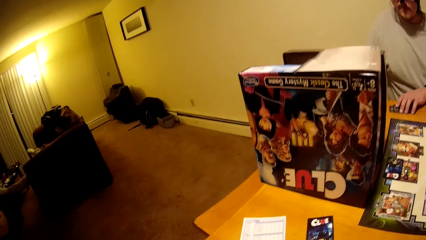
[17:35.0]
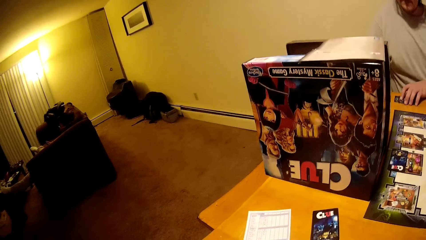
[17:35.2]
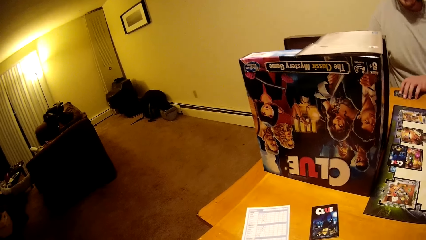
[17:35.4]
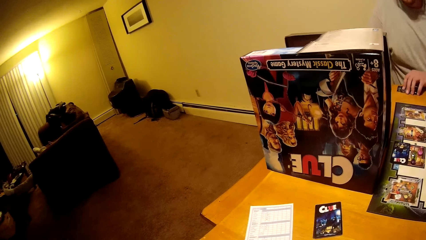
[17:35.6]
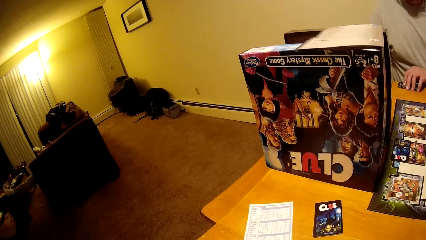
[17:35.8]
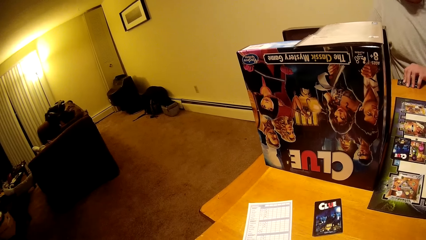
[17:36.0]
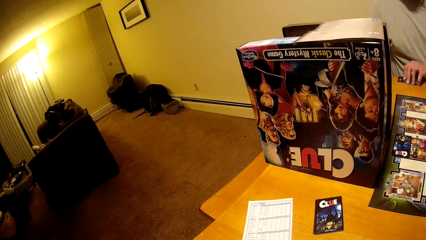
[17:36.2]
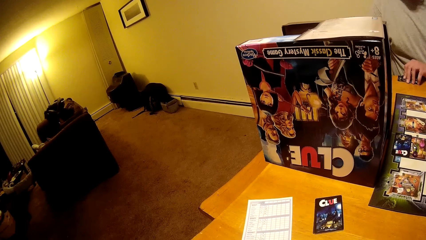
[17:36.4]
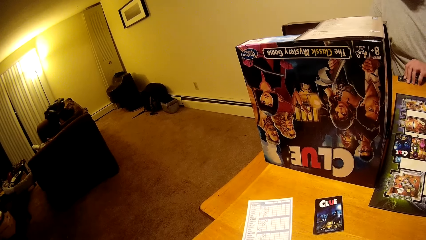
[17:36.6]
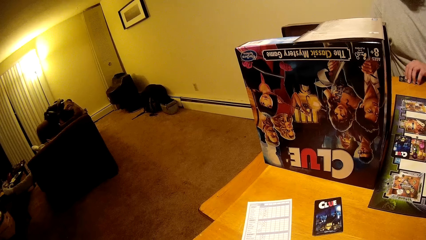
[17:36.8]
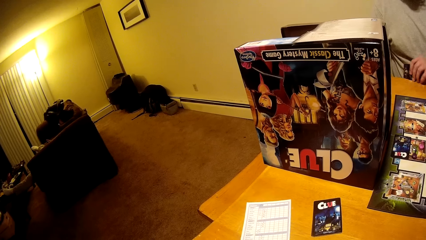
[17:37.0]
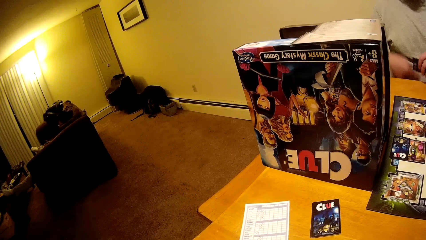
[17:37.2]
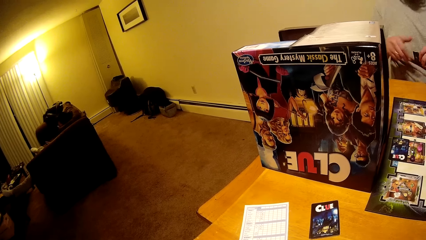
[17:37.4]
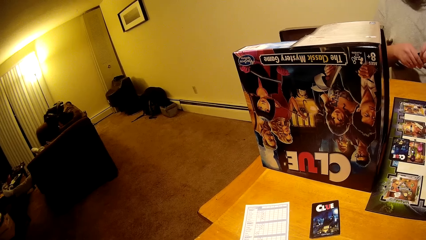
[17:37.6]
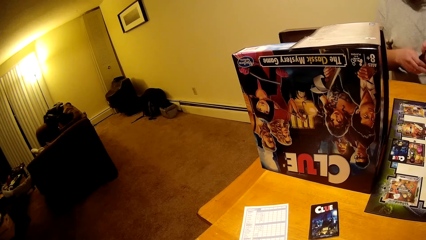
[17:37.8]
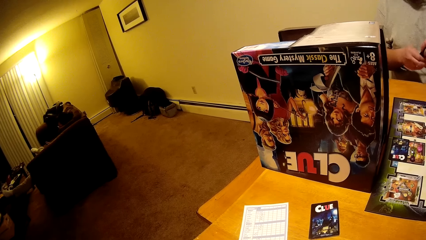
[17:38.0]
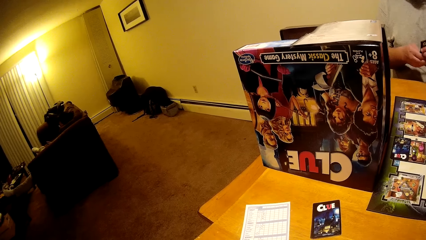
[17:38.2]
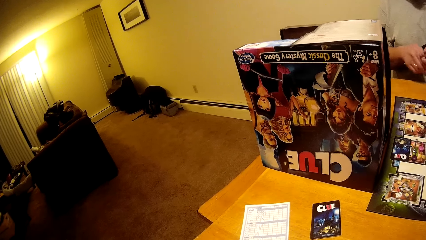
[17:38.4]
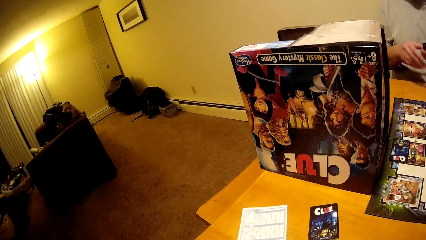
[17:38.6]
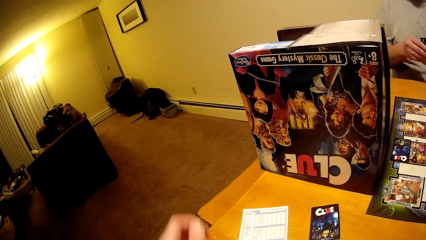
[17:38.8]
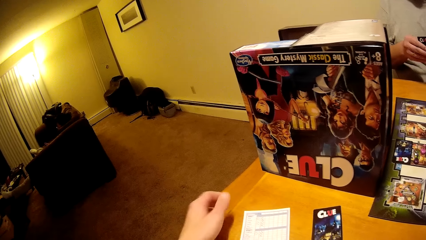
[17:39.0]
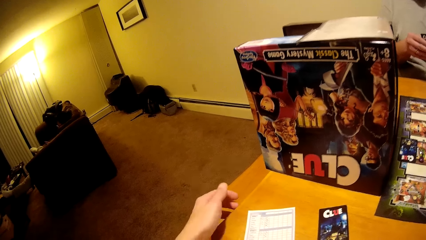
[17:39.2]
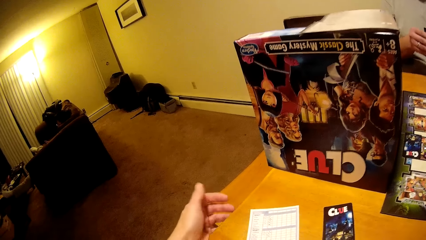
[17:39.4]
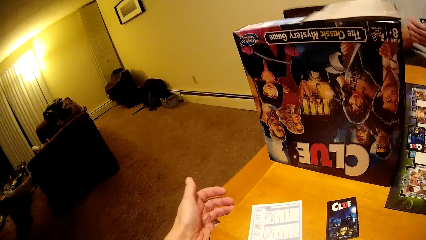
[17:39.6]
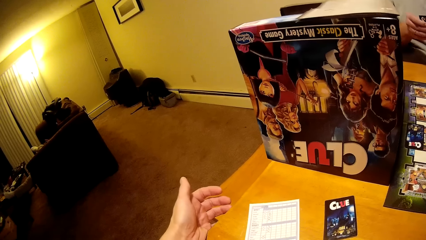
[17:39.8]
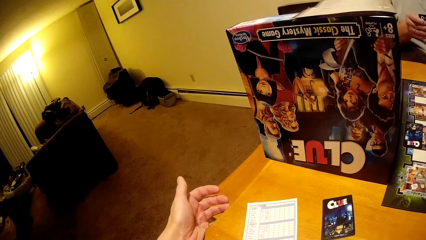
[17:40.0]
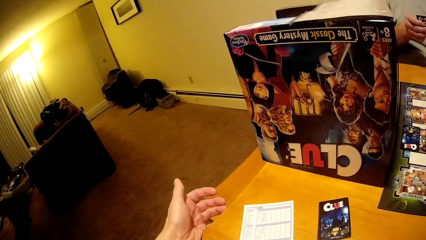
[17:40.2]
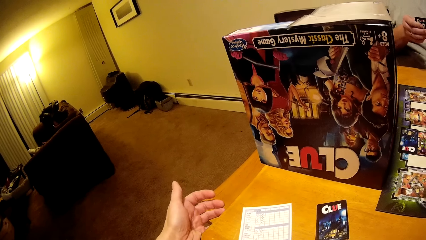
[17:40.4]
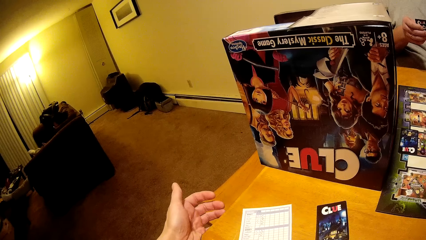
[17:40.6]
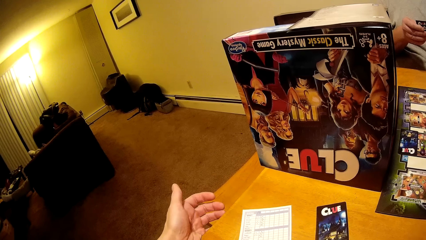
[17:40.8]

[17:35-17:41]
The camera wearer checks his paper. The man touches the cards on the table, picks the cards from the table, and holds the cards with both hands. The camera wearer holds the table with the left hand. The man shuffles the cards.

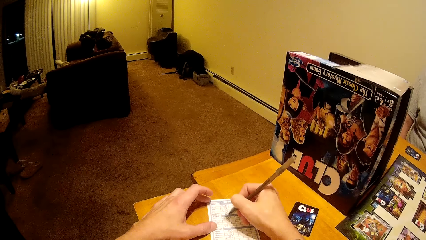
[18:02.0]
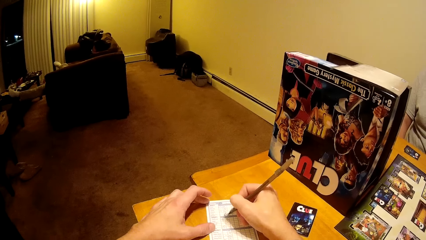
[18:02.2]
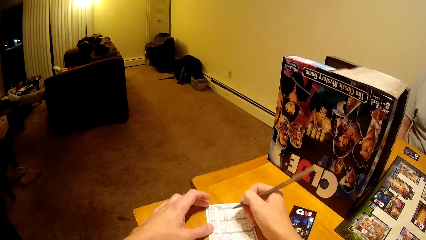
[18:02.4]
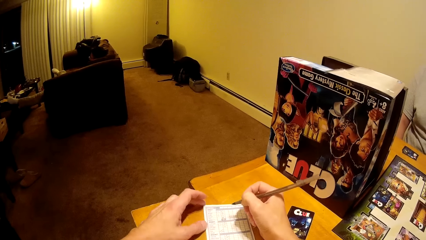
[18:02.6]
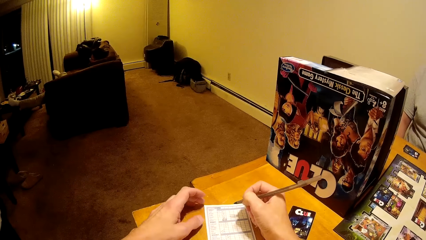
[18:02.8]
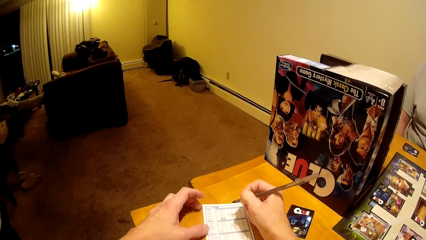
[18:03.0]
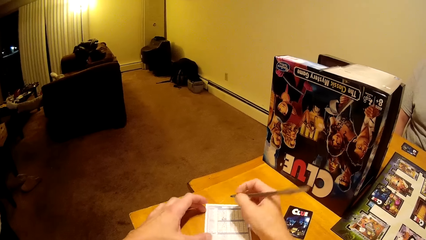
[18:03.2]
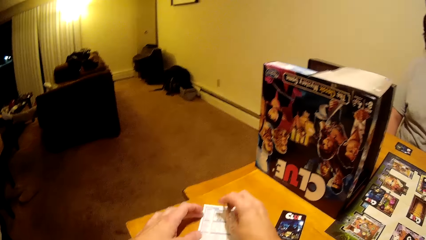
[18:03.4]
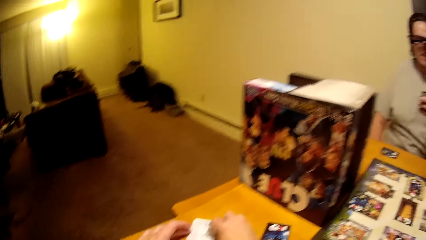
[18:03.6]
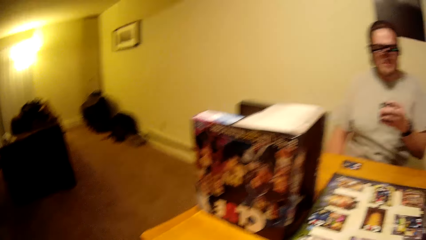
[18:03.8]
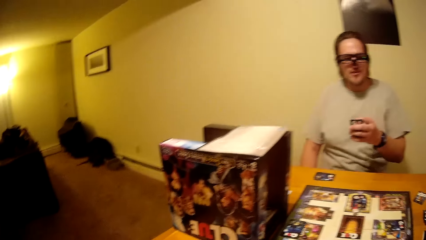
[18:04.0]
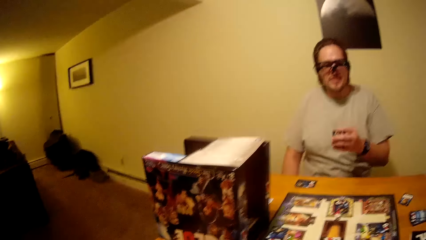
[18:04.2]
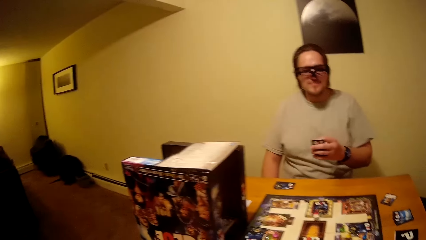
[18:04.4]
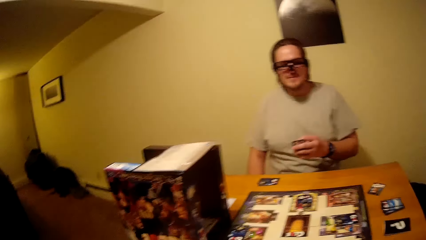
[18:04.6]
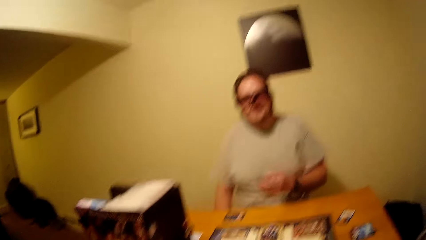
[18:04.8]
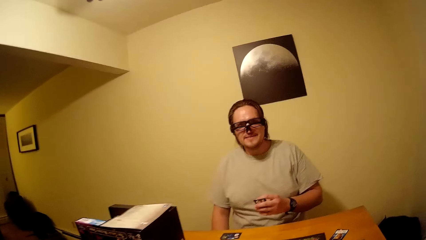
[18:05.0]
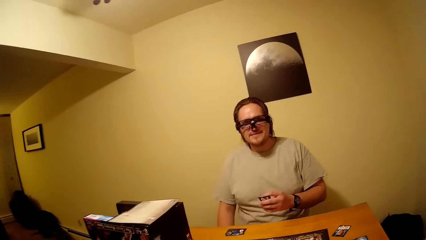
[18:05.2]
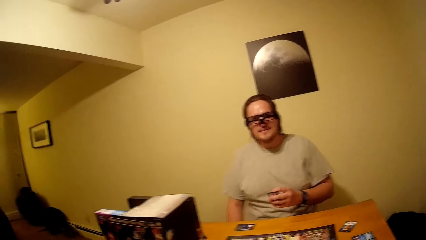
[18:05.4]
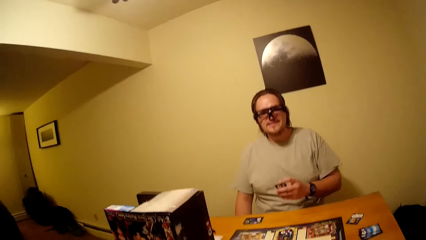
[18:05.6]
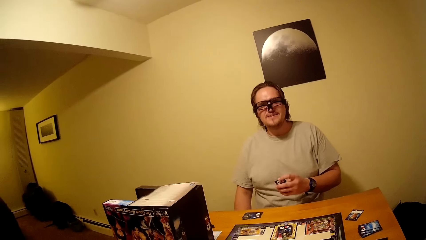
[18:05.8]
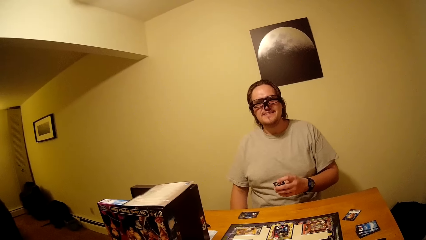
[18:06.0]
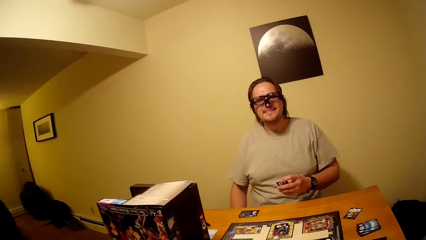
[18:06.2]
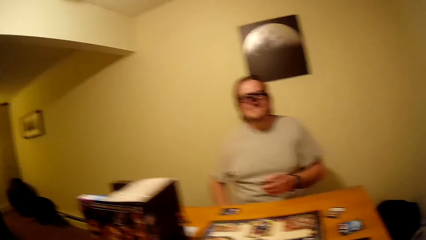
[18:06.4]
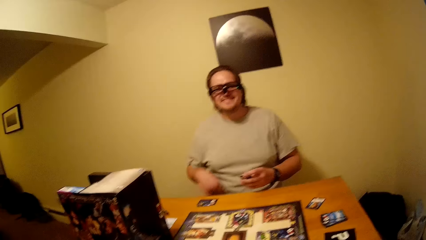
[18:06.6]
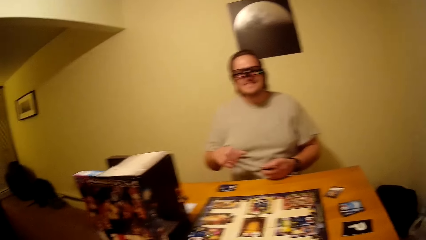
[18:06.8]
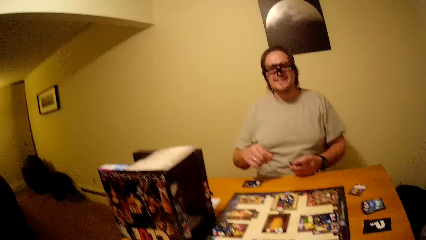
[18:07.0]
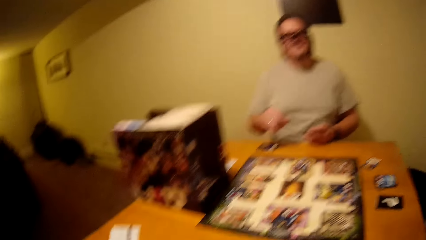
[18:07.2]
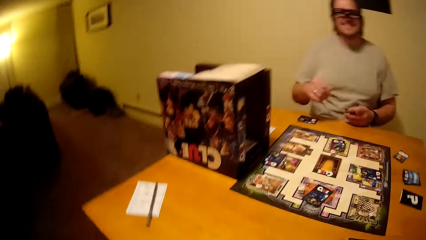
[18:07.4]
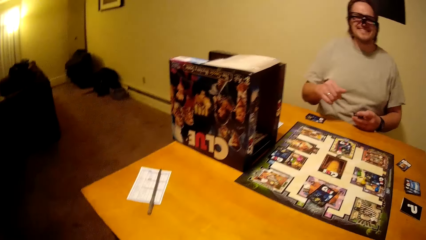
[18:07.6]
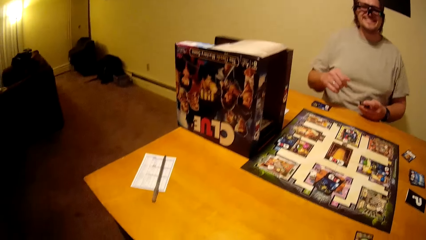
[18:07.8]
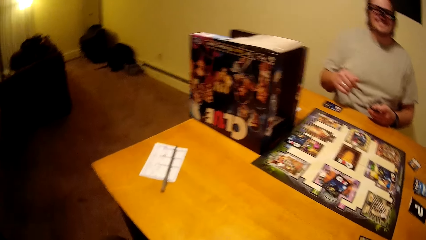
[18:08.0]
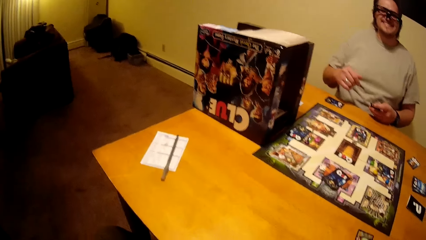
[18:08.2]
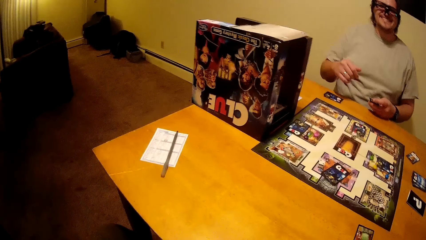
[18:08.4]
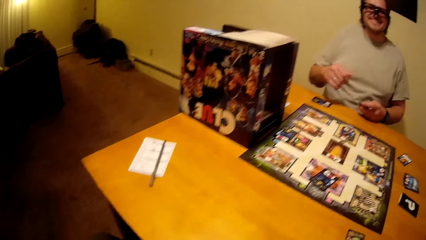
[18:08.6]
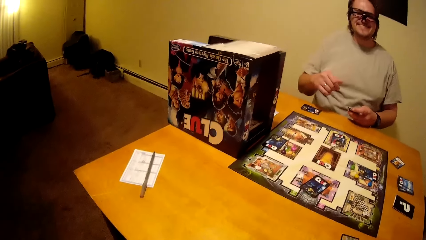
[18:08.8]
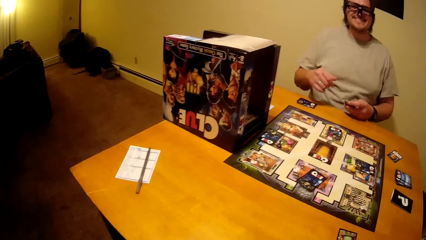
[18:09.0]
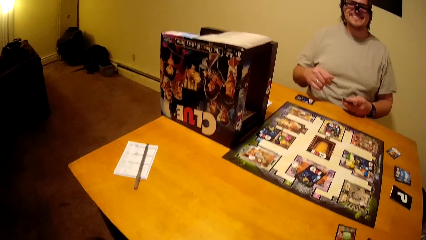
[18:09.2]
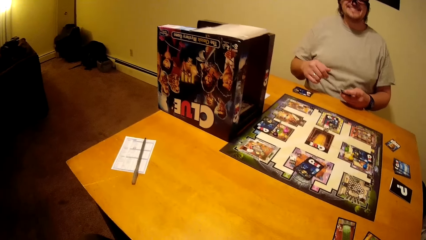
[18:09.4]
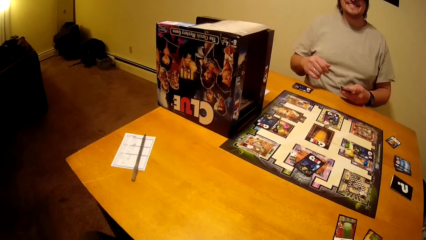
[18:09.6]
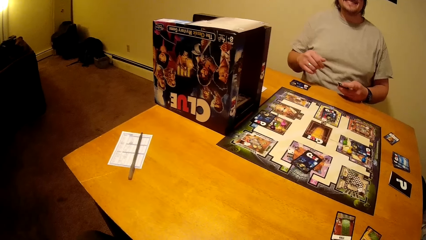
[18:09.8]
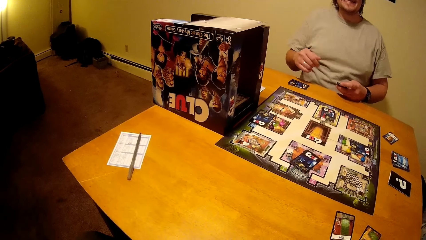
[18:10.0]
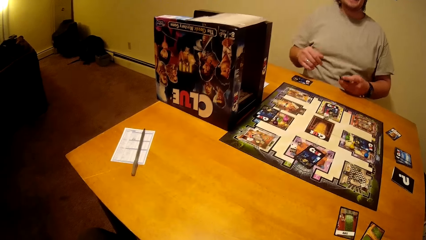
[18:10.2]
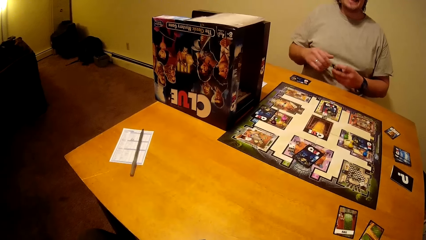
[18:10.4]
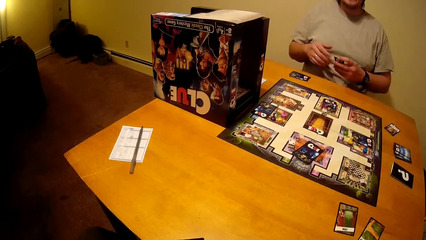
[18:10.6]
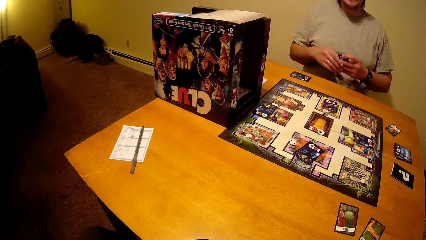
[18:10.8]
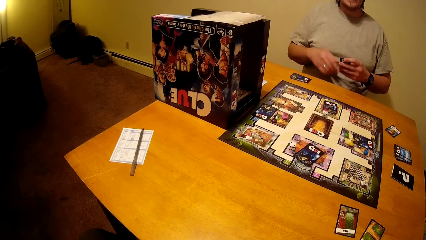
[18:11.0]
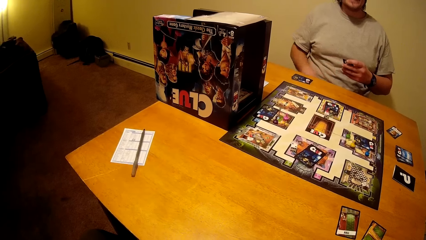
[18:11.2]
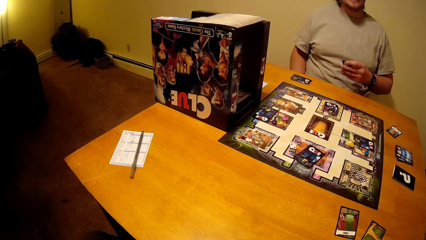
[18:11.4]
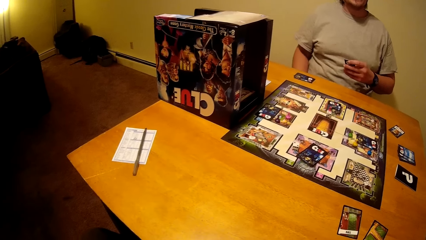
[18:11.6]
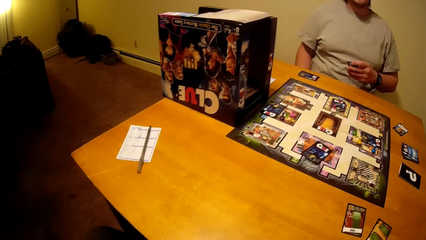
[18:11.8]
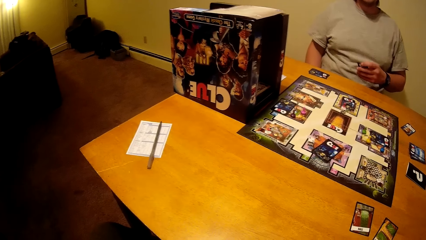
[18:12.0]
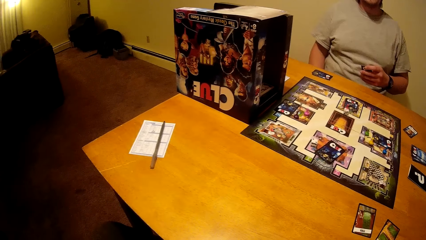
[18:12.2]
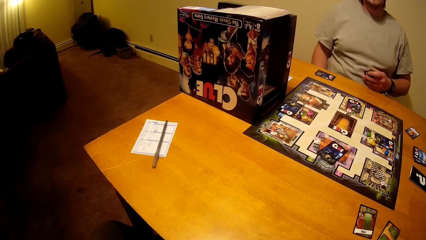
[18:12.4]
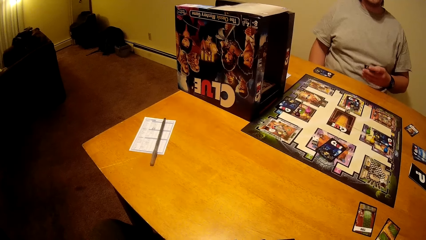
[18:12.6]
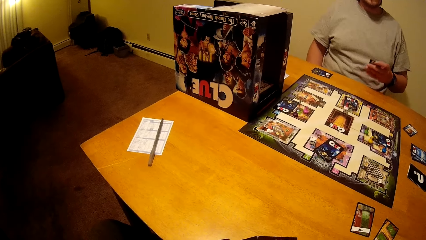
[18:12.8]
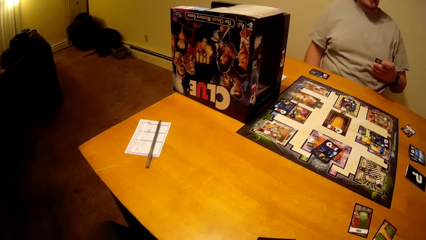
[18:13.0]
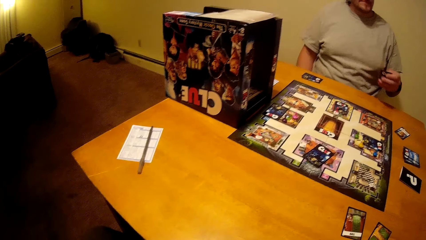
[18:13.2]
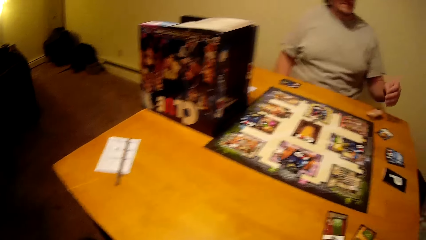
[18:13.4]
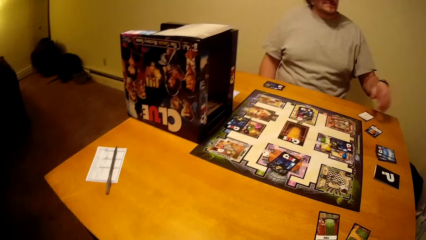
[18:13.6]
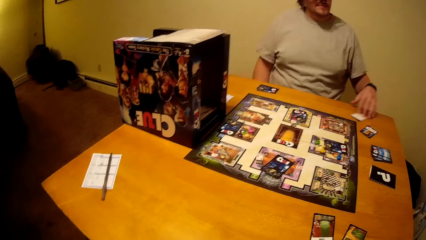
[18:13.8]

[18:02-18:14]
The camera wearer places the pen on the table. They look at a man.
